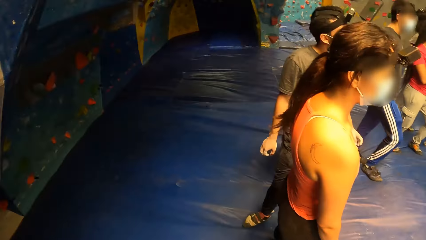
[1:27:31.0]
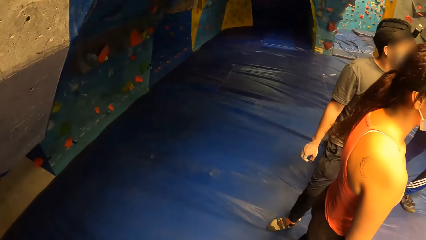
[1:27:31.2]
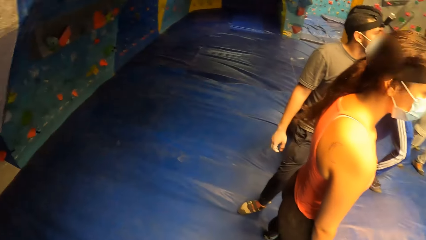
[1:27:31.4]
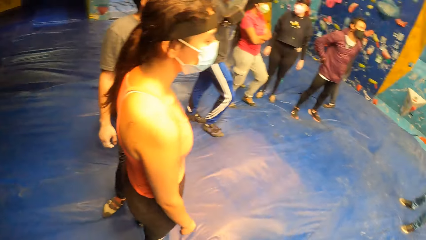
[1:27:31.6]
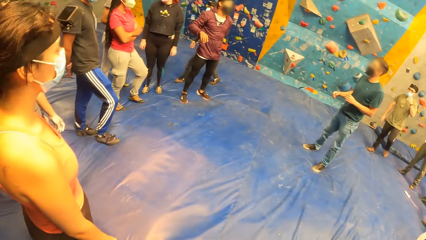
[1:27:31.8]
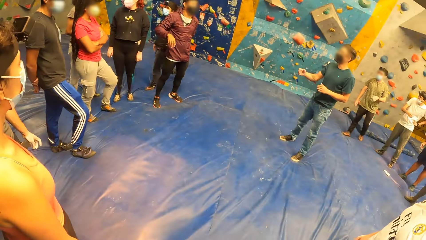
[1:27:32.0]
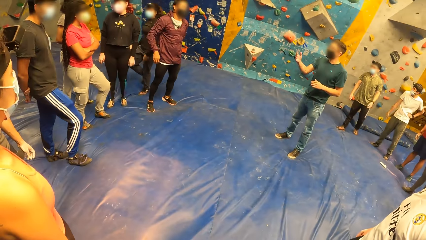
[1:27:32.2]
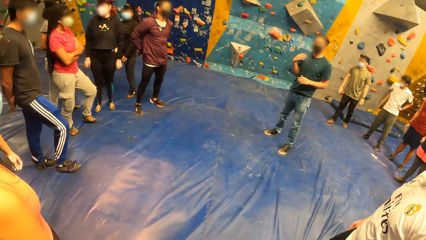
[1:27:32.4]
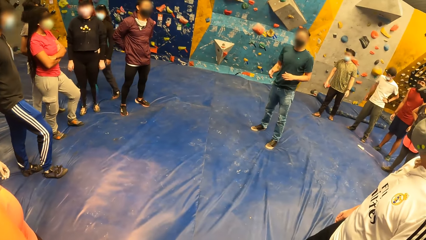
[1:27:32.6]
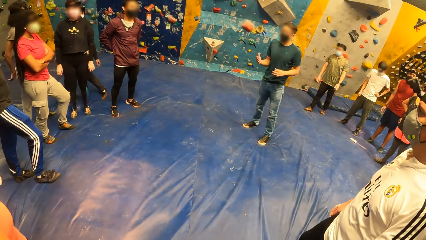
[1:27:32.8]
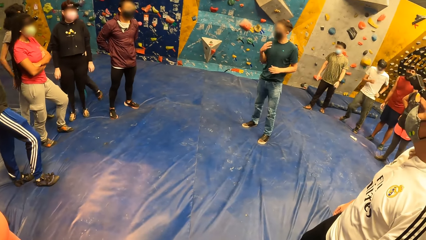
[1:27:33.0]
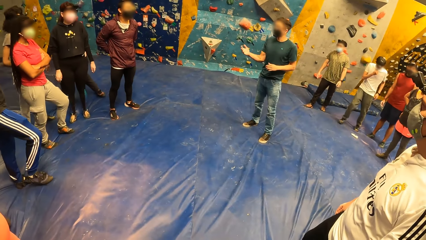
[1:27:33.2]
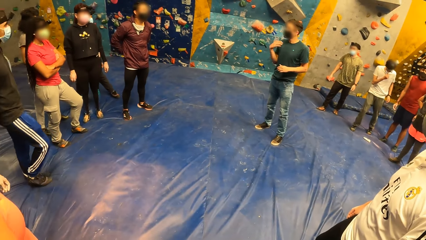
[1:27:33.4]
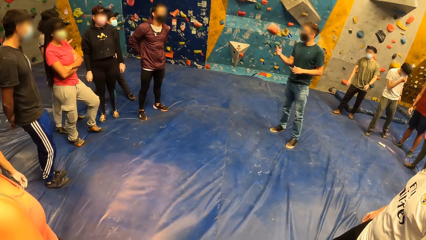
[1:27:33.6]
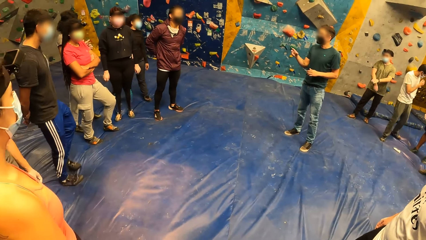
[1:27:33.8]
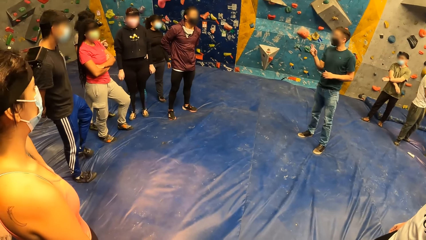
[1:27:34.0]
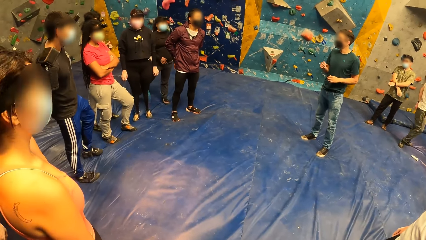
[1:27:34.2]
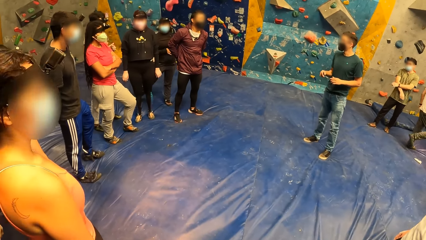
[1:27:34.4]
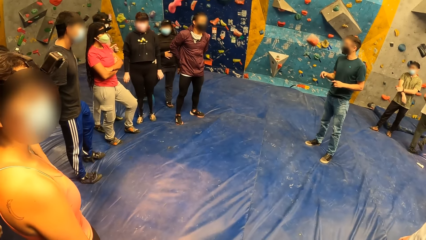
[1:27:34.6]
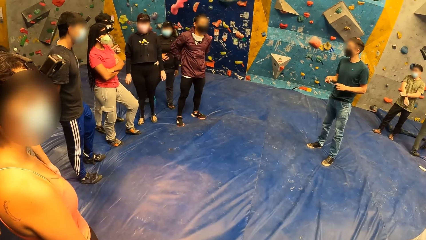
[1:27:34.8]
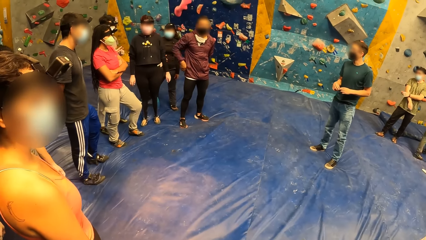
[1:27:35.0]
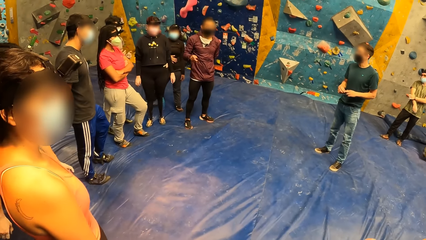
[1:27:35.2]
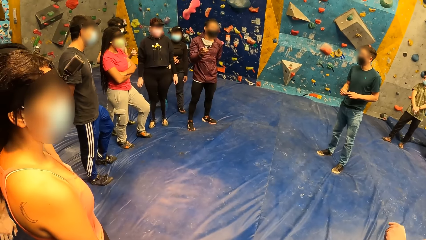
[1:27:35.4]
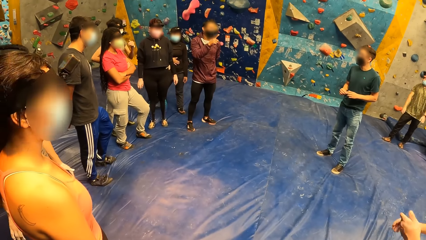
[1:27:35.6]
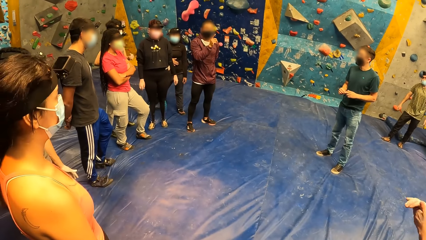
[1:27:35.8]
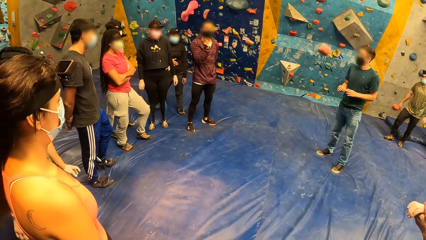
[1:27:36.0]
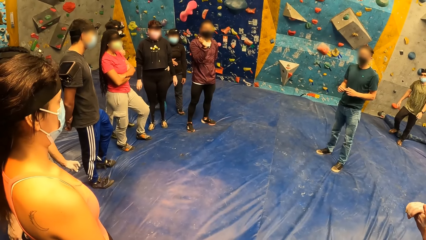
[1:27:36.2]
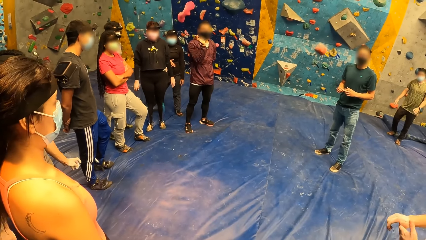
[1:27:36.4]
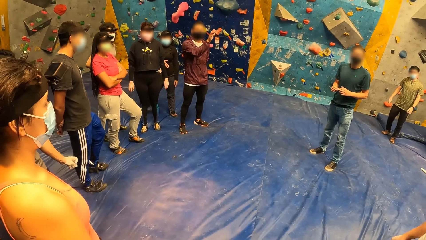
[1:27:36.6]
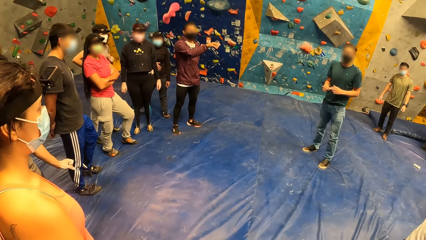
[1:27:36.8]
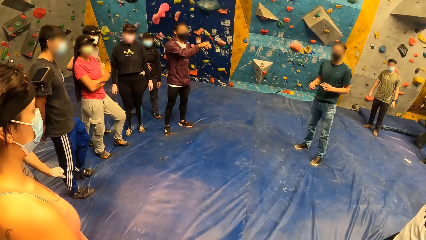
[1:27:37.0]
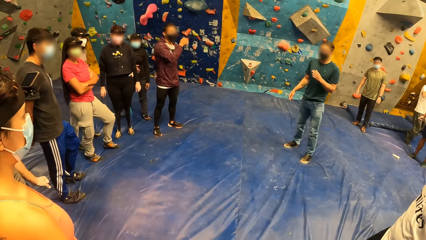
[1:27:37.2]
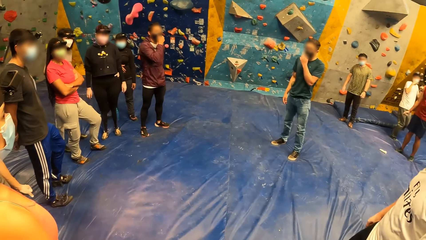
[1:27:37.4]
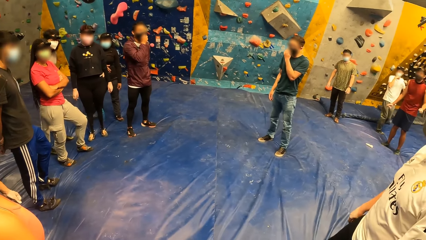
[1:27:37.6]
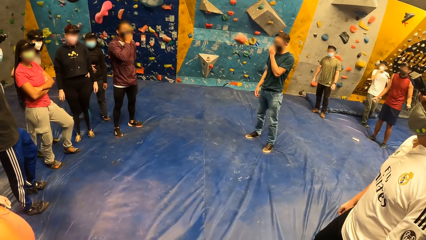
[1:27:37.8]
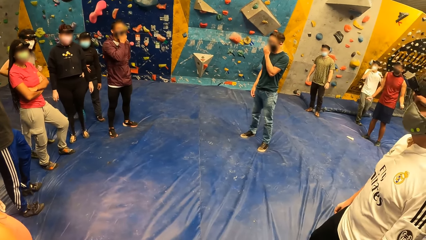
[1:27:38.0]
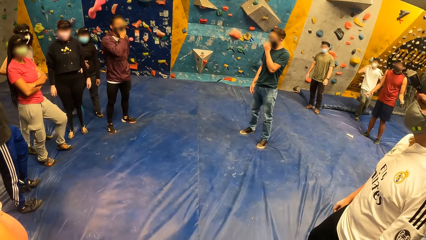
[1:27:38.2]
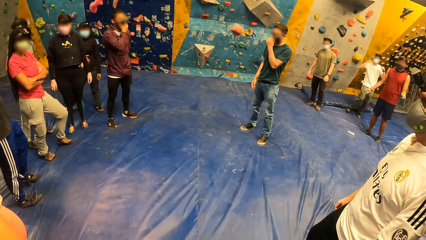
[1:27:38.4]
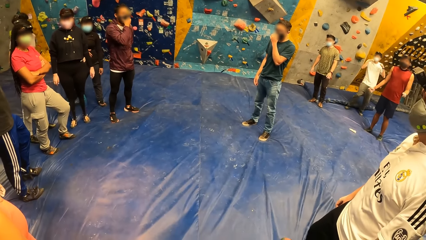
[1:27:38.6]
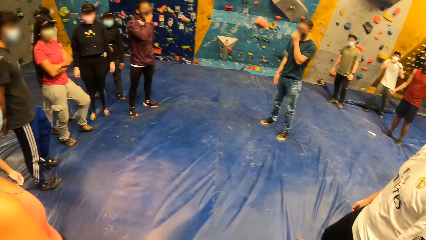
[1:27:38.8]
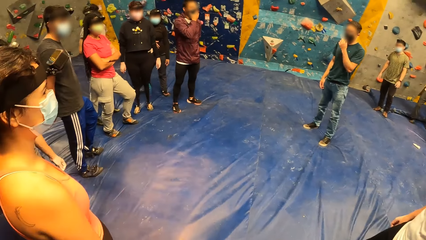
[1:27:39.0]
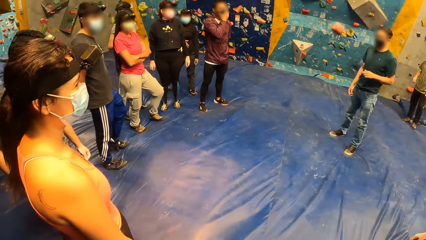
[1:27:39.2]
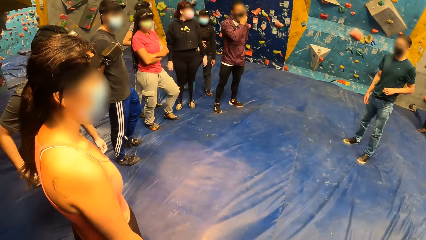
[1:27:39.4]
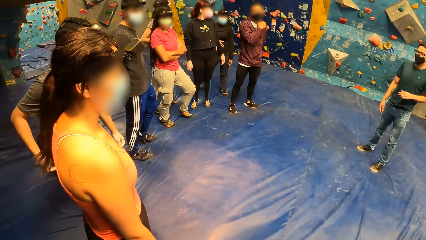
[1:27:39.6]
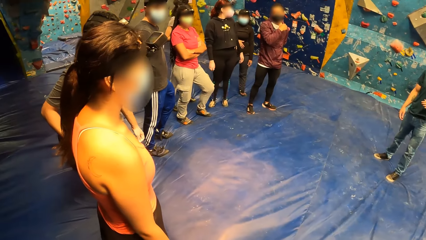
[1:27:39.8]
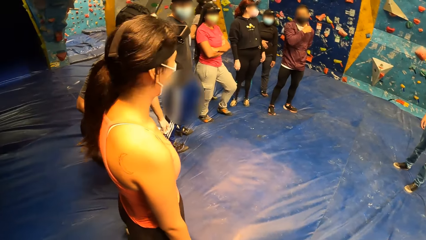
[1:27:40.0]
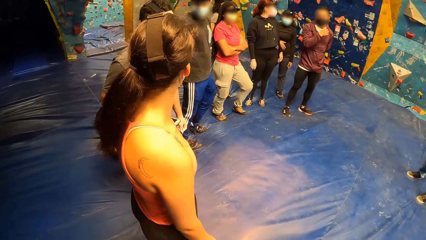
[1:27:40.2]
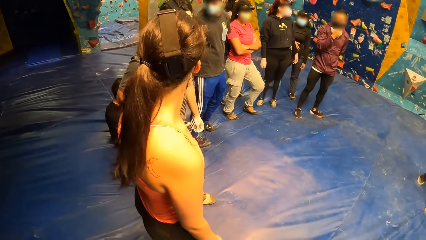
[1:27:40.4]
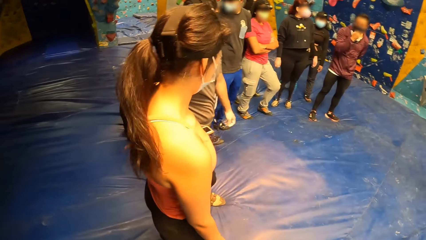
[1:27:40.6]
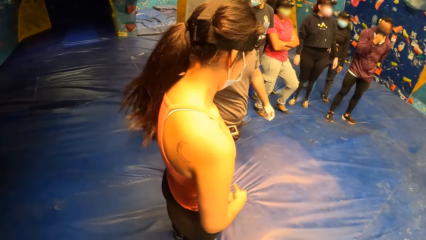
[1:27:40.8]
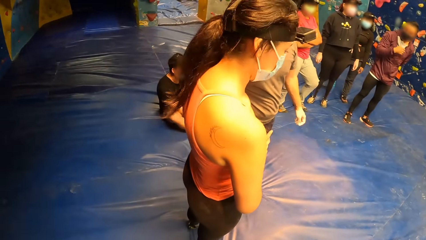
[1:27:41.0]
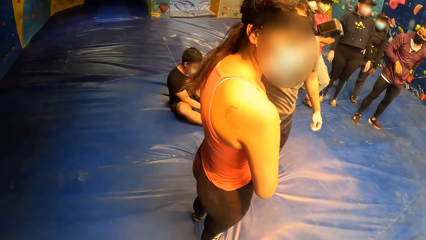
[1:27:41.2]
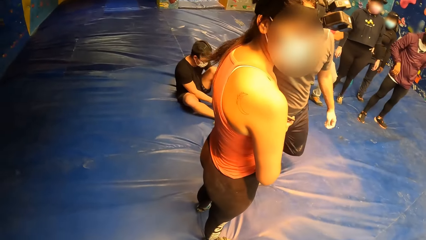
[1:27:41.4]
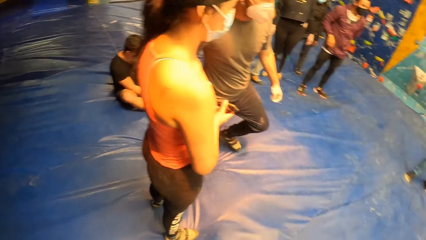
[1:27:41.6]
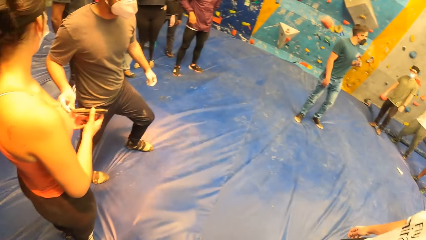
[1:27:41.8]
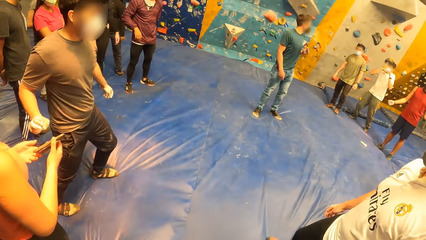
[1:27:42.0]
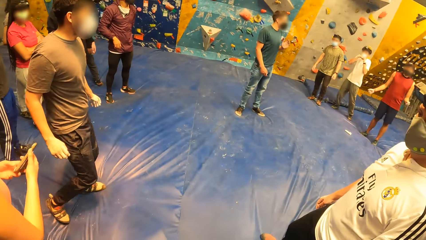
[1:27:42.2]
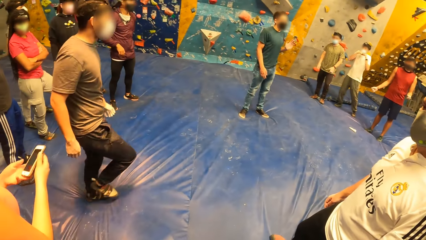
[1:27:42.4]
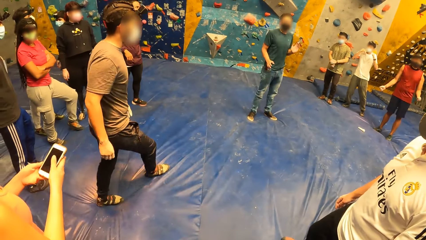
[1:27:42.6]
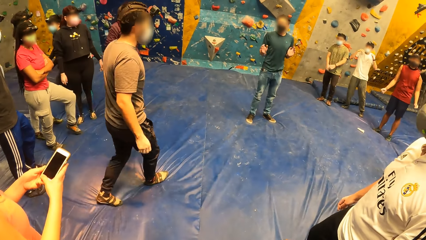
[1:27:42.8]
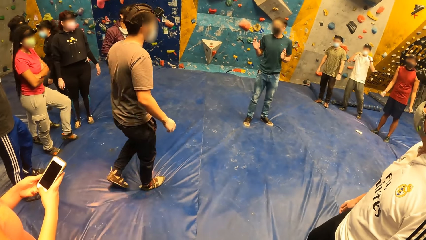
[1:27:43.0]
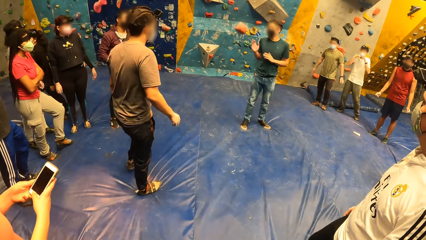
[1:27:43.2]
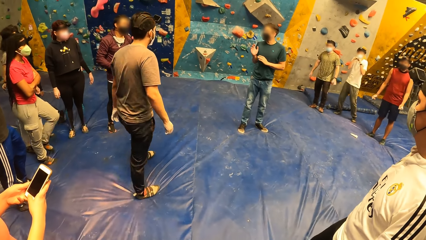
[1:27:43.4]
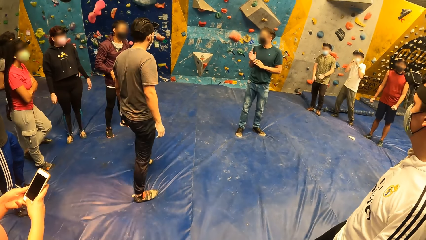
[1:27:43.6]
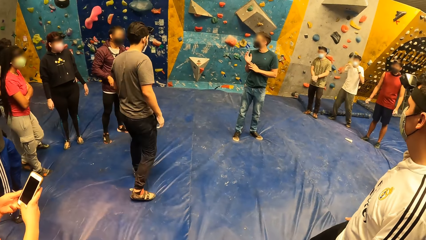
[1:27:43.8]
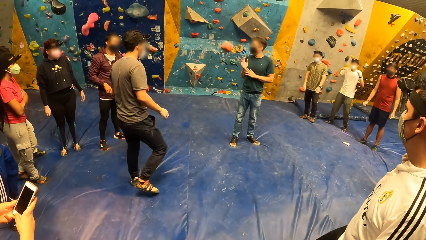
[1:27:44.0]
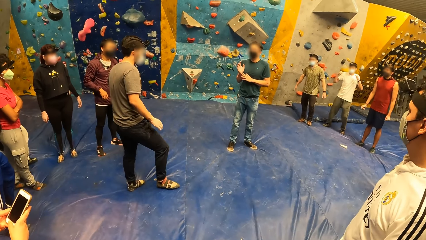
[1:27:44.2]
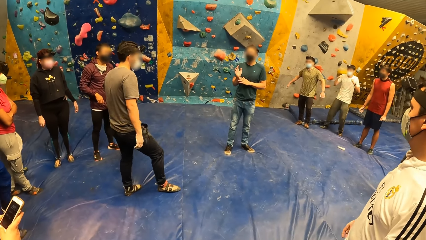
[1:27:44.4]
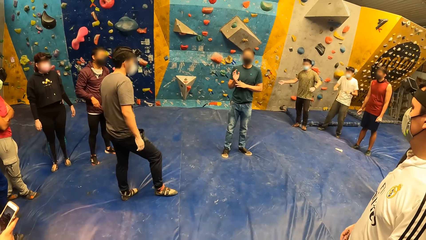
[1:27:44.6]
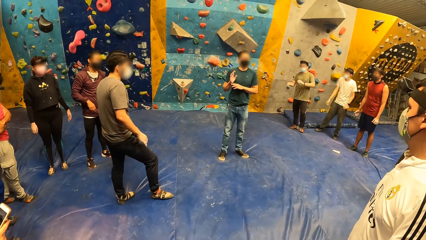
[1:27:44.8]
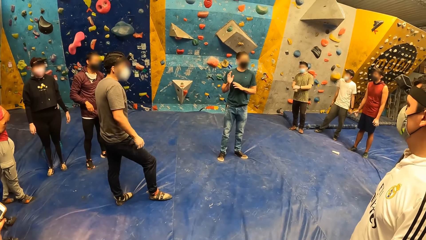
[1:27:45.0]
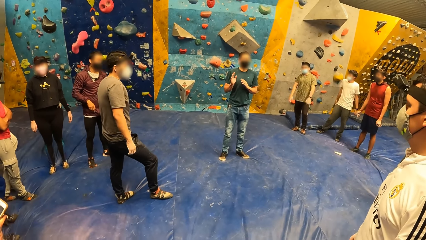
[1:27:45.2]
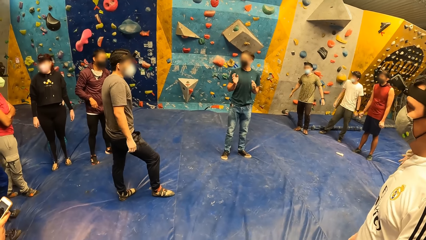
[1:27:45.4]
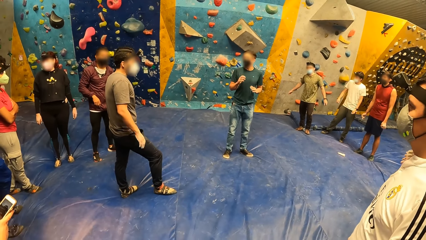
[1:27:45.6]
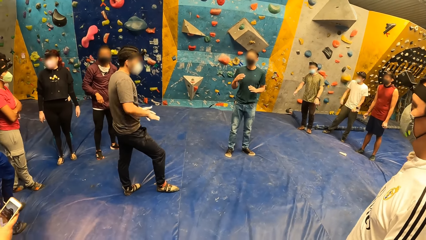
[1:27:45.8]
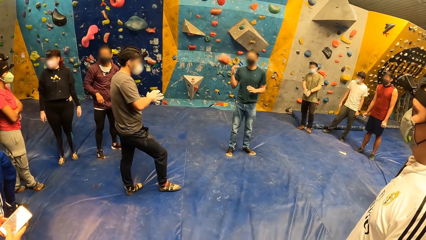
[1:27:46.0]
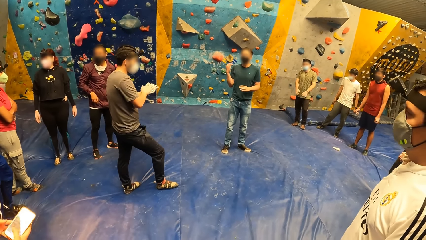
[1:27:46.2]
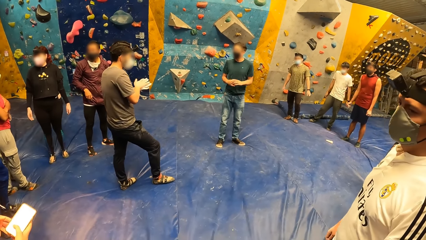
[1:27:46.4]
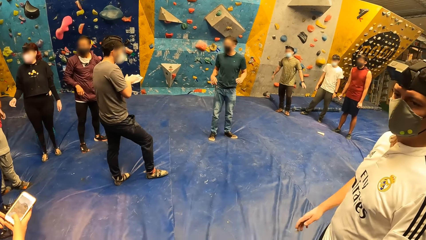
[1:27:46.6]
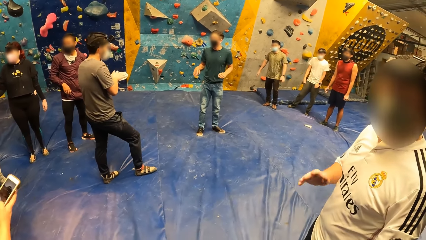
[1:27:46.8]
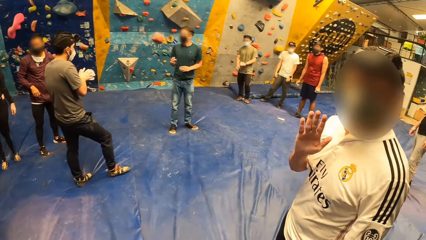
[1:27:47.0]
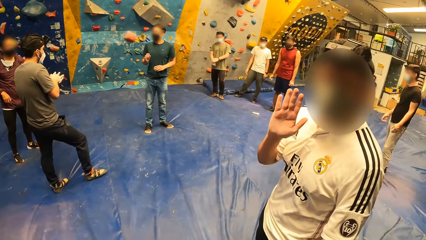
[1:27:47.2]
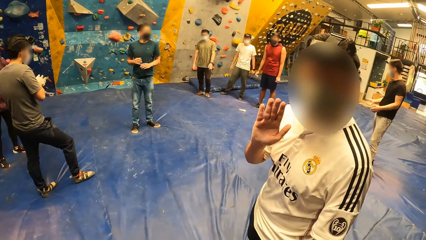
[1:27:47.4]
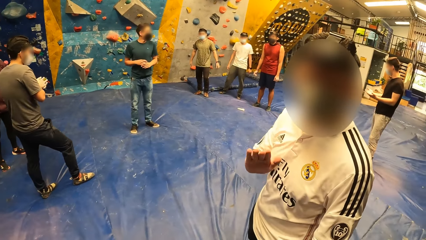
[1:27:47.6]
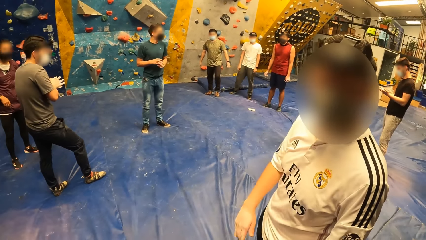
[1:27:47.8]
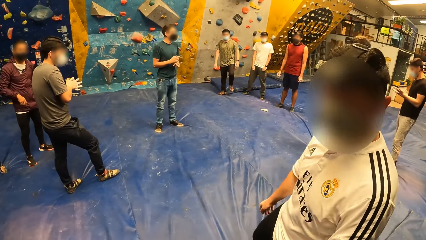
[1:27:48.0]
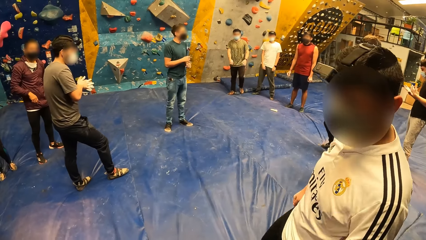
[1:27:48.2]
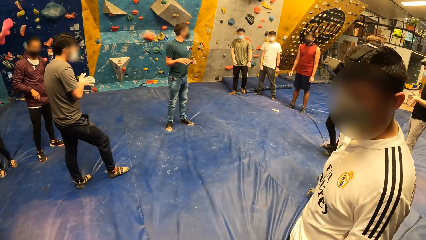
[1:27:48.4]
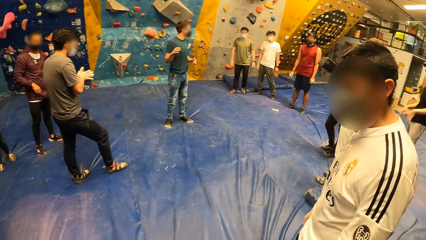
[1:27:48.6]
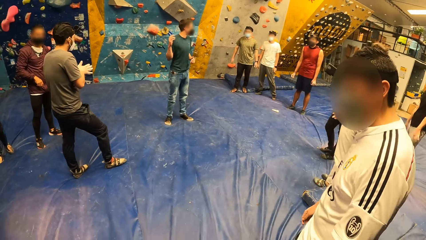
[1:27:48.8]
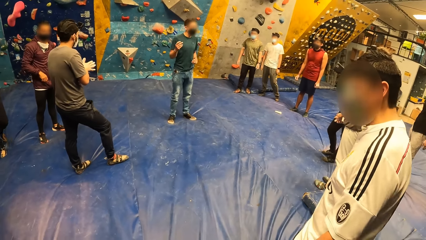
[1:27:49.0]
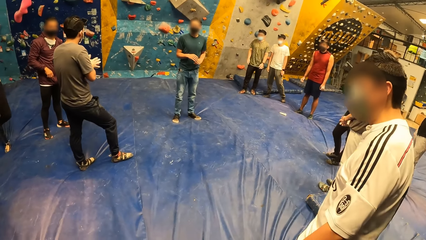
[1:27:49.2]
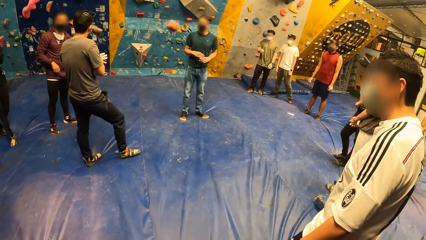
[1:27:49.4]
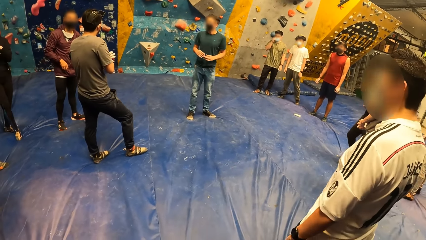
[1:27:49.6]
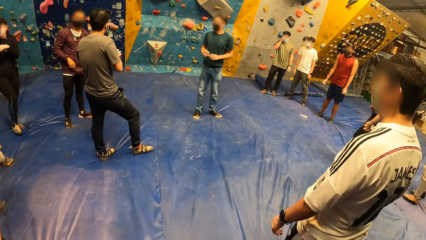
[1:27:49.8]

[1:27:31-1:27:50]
The instructor gestures with his right hand and adjusts his nose mask with his left hand. A woman collects a phone from the man with her right hand and operates the phone with both hands. The camera wearer interacts with another man.
